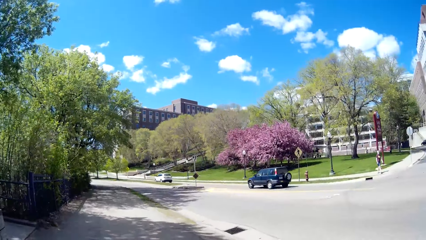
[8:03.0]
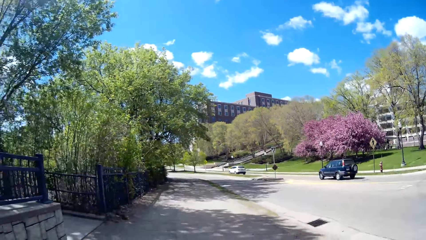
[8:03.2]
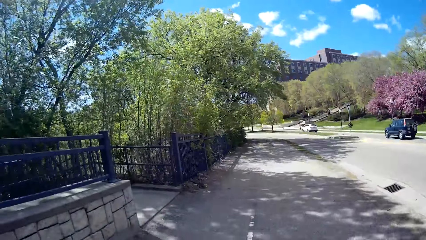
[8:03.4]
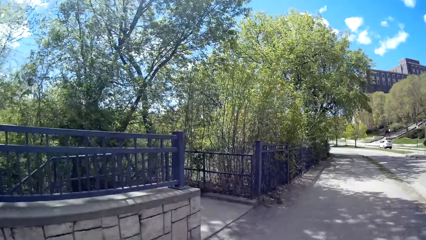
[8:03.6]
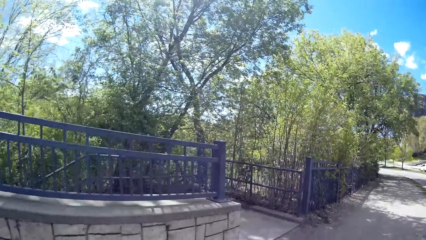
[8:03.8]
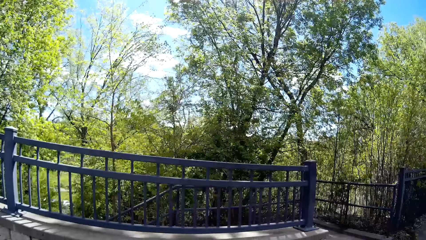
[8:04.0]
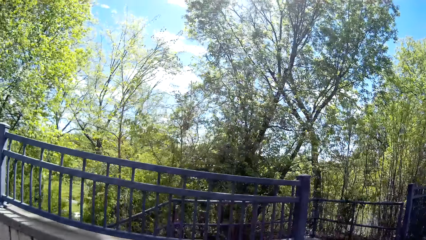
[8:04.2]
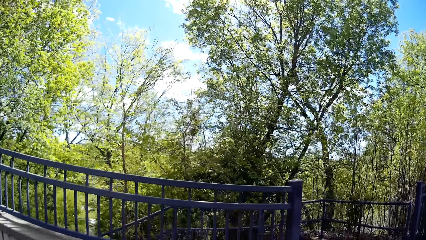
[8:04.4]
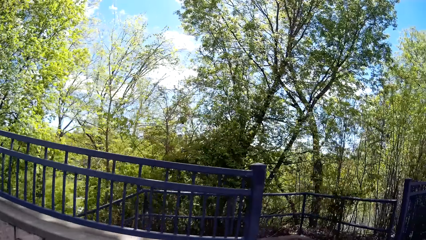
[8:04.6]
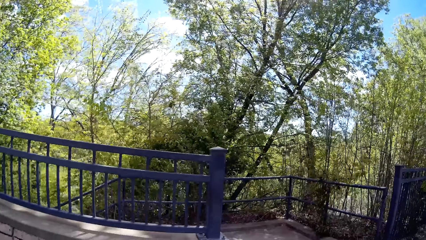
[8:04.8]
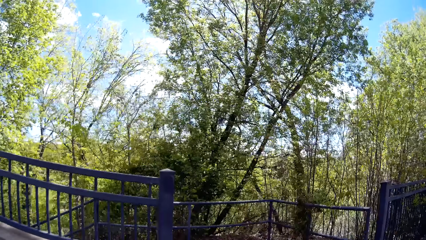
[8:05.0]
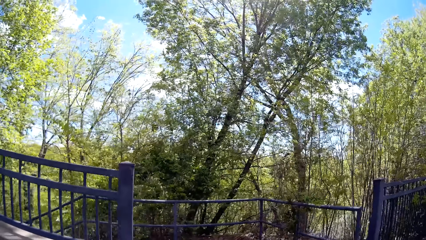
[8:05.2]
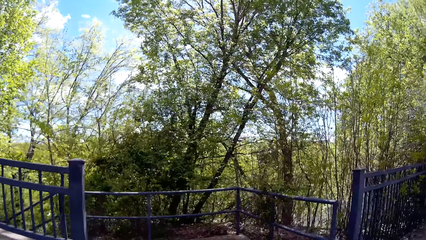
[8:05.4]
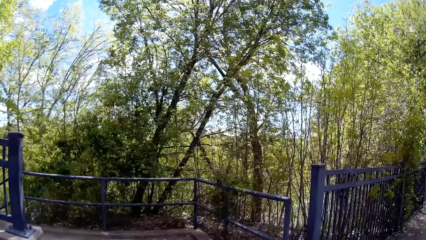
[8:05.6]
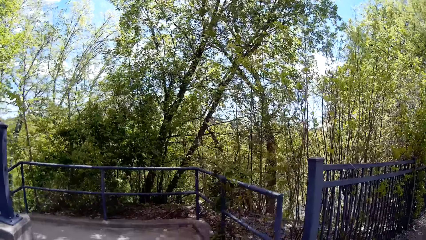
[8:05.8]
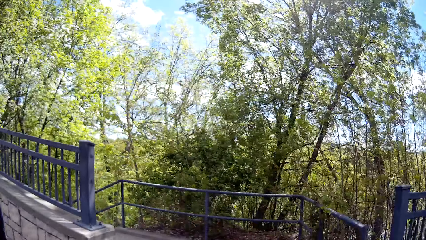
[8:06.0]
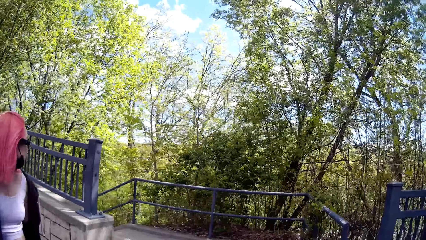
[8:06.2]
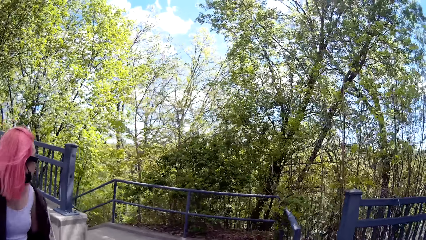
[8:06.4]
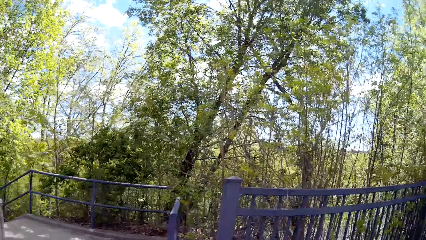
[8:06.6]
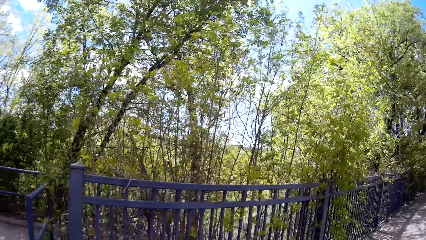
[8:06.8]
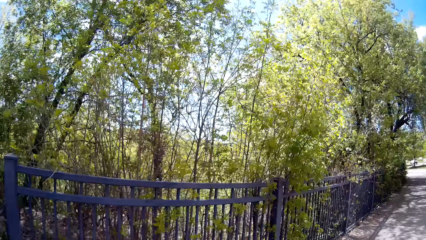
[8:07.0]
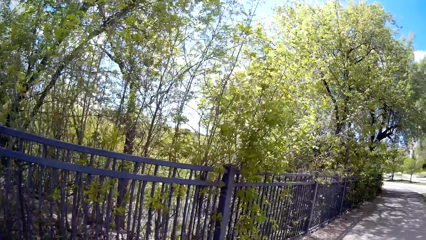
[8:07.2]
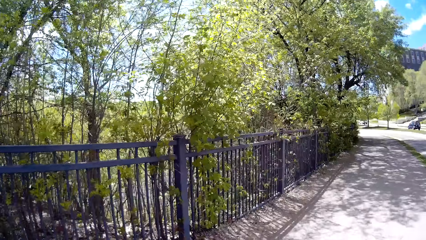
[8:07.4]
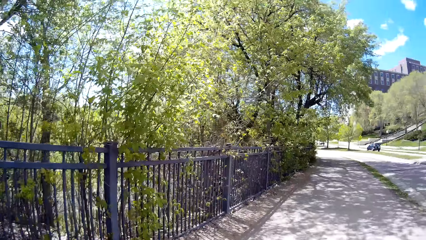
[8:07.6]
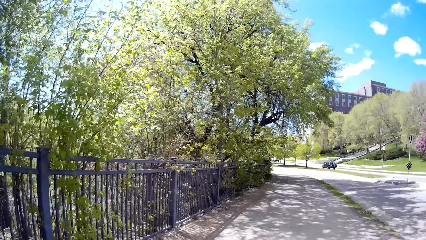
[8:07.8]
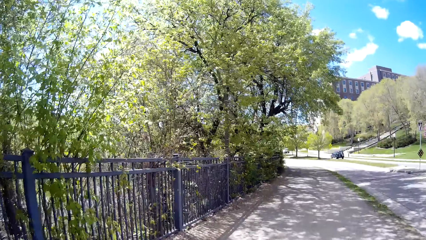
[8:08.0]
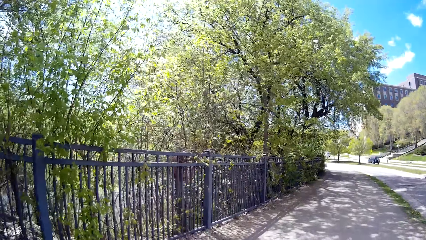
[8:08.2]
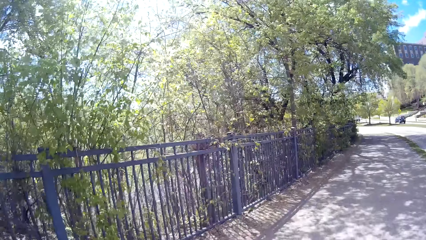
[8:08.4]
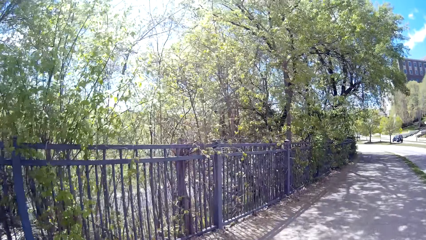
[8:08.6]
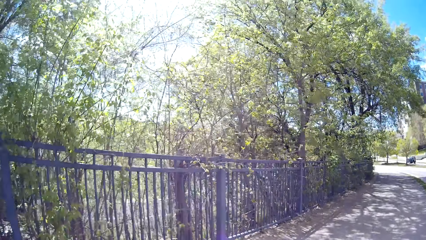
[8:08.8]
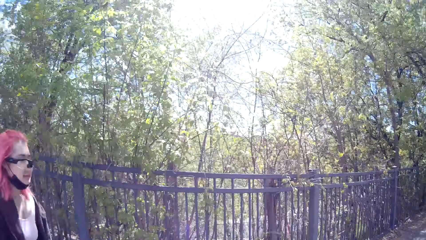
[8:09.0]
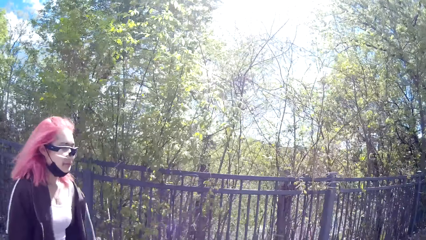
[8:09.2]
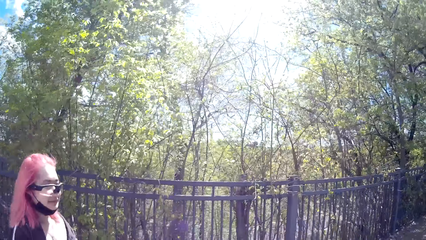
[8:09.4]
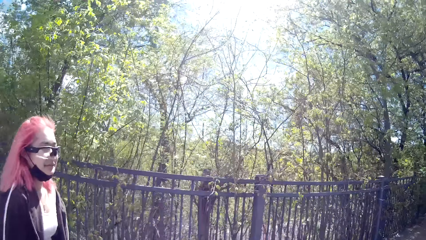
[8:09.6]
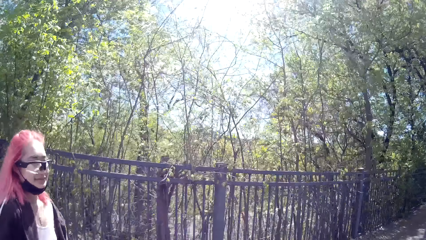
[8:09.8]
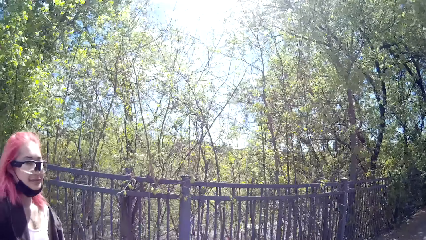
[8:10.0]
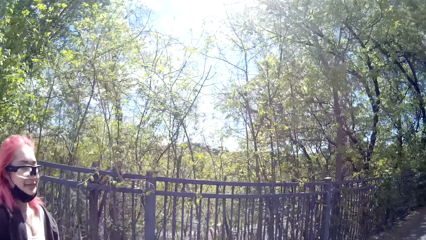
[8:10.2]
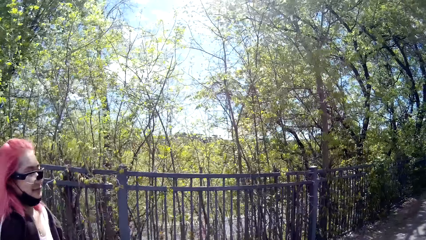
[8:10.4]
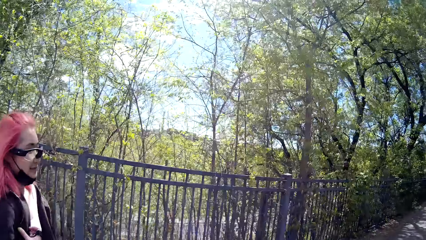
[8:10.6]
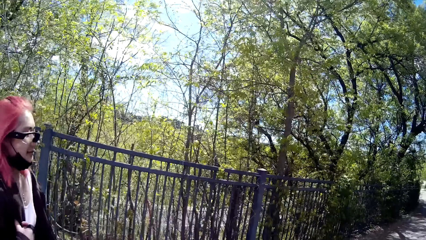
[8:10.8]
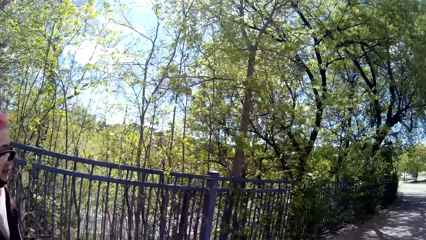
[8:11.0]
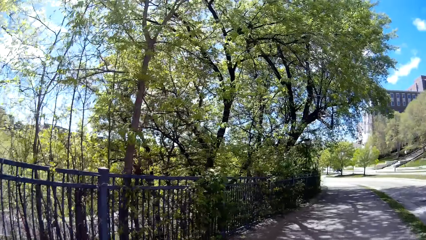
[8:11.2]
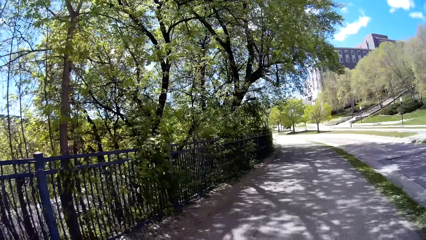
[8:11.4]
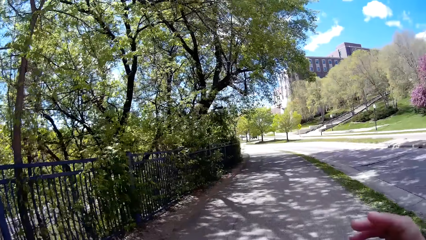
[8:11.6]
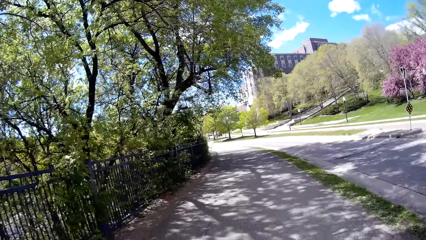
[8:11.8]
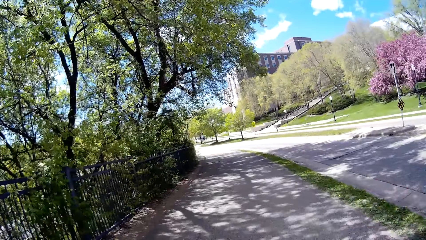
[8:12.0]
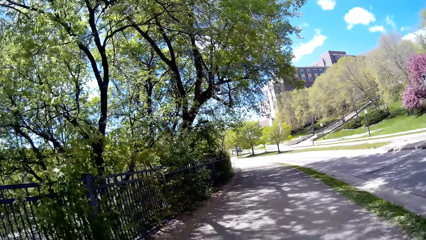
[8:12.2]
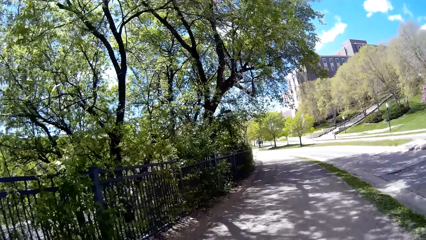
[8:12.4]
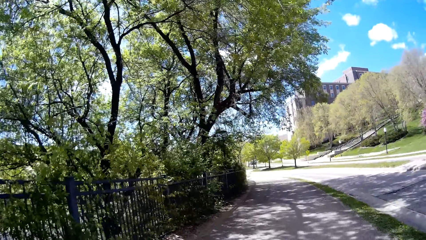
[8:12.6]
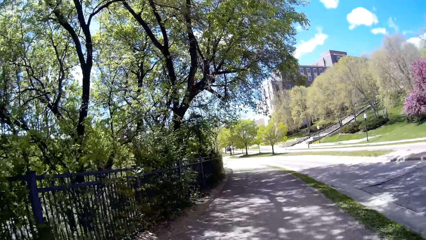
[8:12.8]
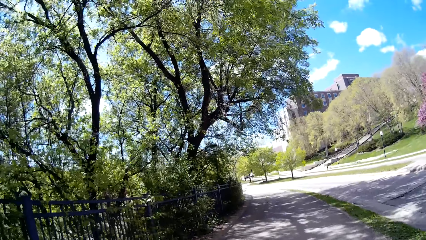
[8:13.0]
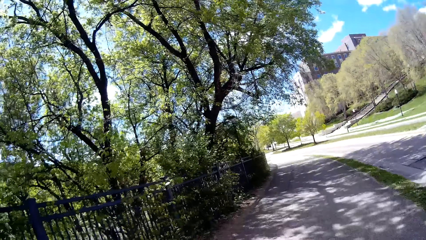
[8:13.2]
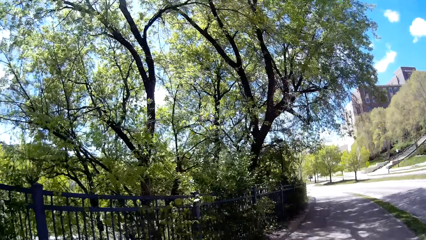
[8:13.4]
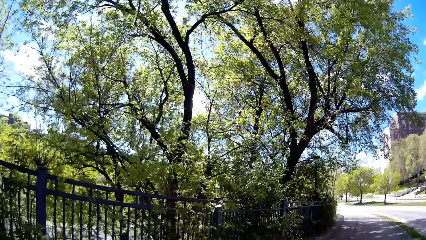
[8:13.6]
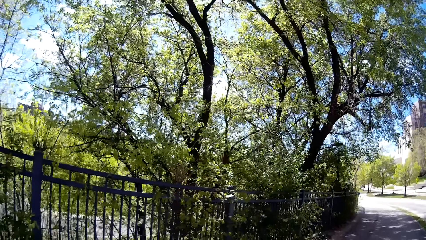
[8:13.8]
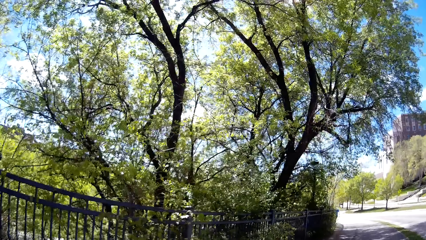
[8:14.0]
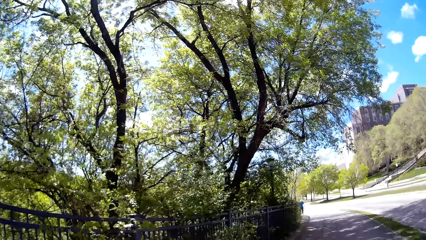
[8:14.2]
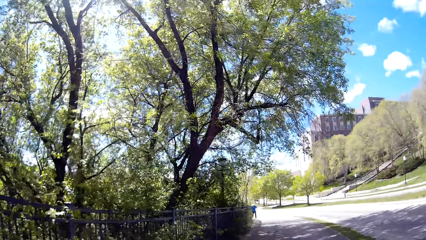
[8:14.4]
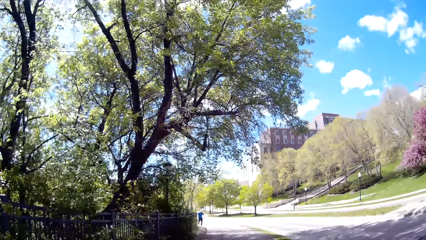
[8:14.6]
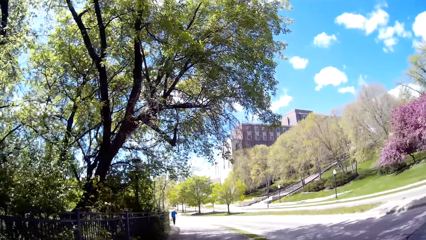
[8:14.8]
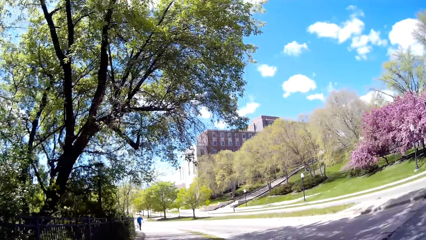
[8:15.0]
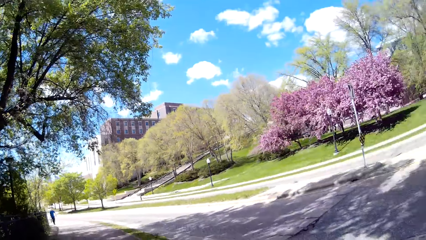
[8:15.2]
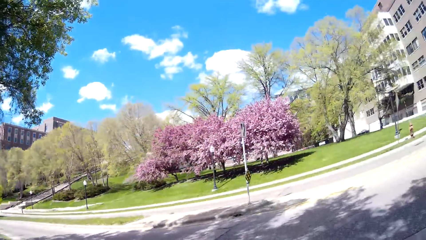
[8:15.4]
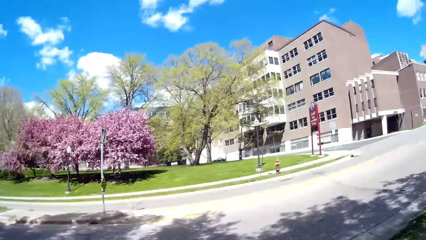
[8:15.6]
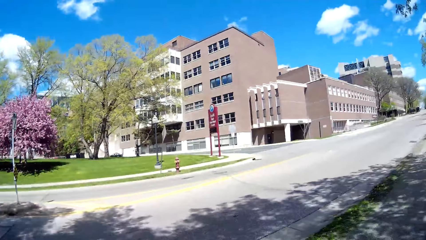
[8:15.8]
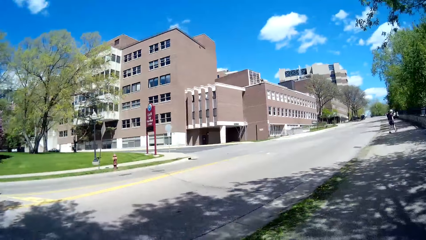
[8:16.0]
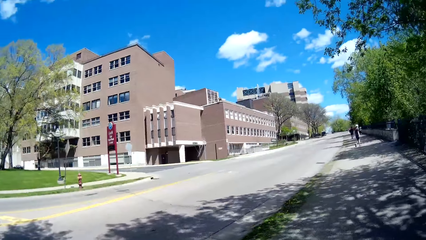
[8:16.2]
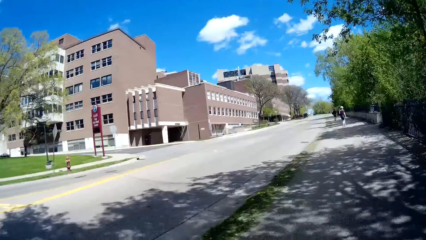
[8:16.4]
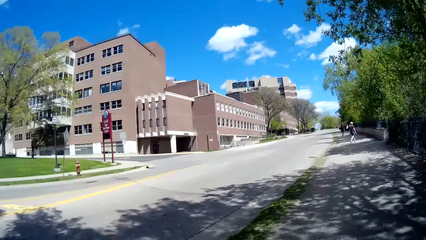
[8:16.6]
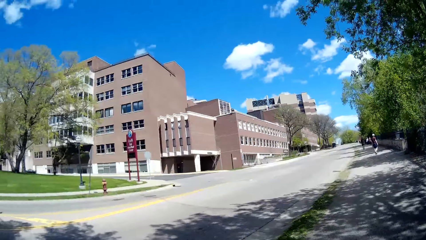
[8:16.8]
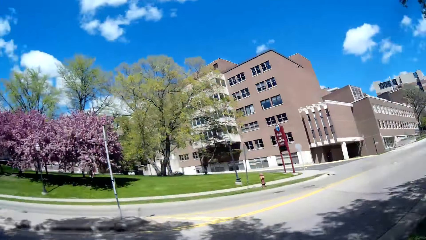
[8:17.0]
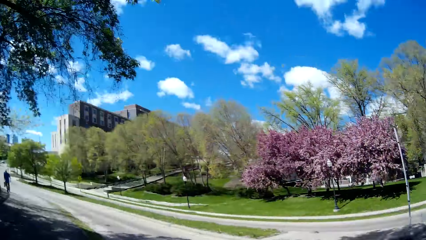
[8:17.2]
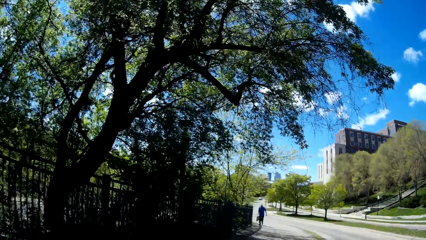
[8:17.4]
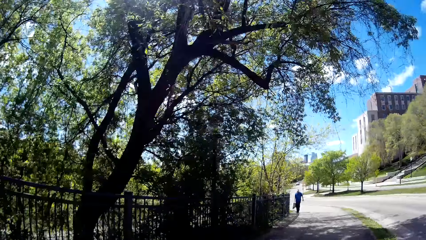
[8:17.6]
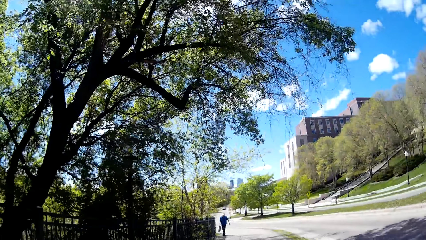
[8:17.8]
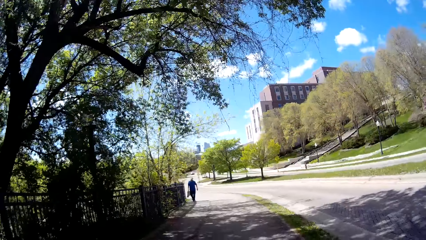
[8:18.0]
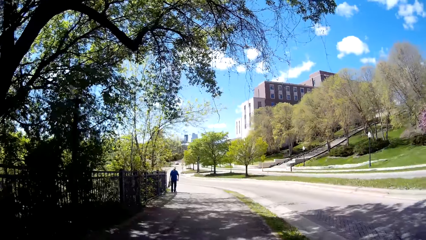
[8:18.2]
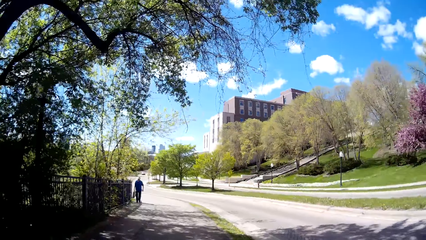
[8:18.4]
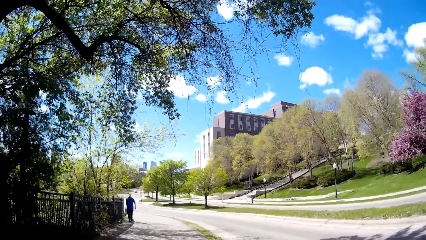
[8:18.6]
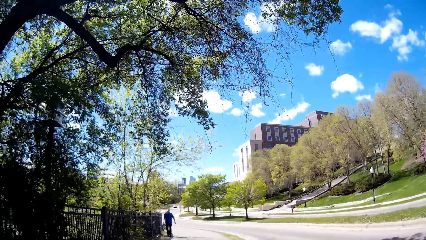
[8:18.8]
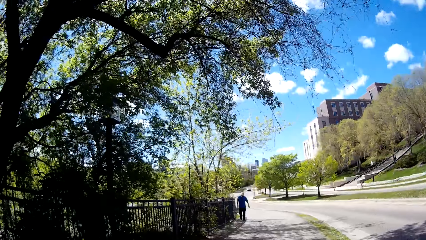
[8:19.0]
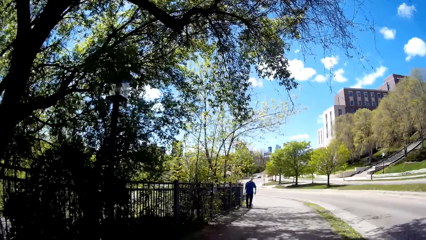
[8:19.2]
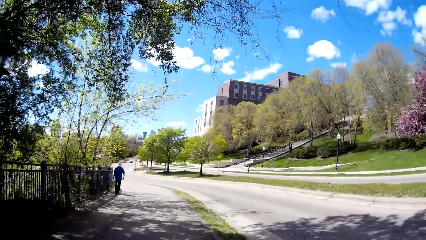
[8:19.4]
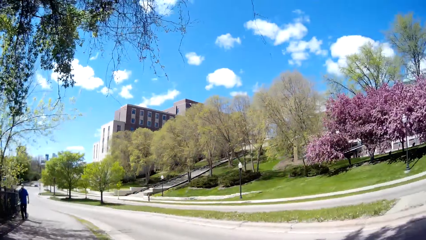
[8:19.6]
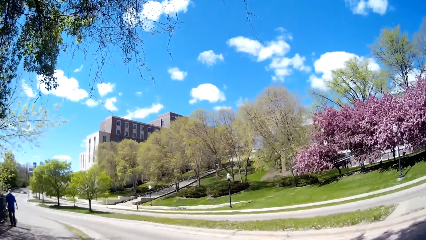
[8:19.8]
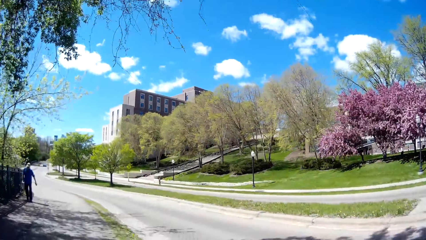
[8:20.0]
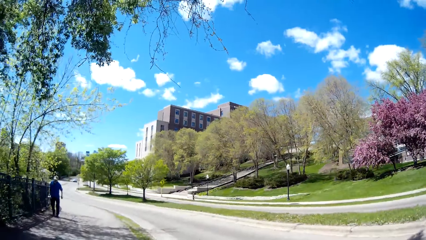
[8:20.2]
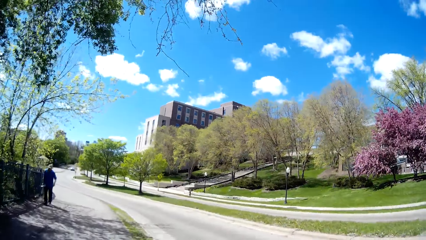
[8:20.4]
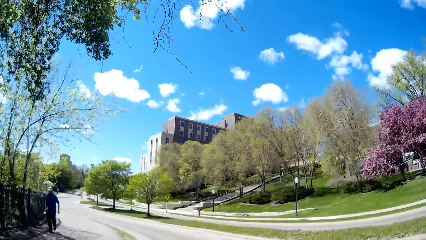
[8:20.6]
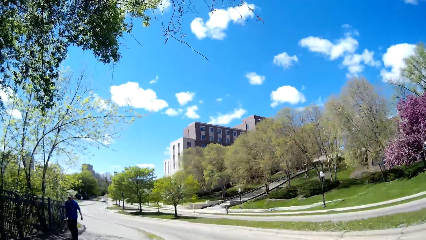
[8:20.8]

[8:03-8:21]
A man carries a toolbox with his right hand.
